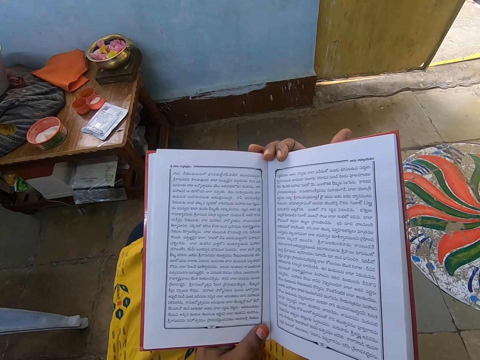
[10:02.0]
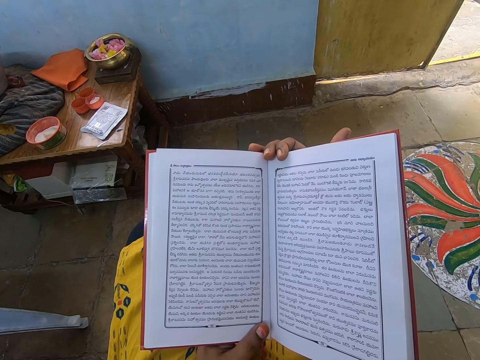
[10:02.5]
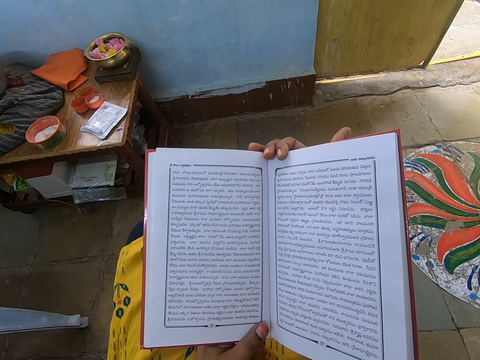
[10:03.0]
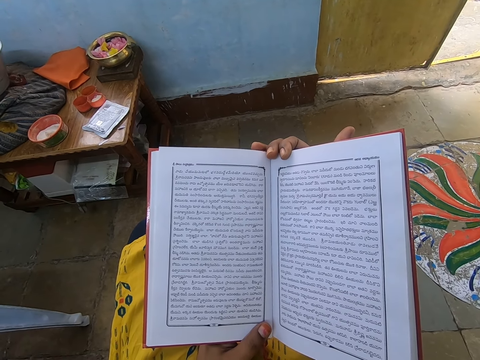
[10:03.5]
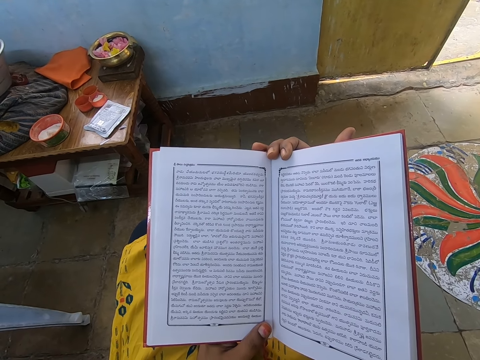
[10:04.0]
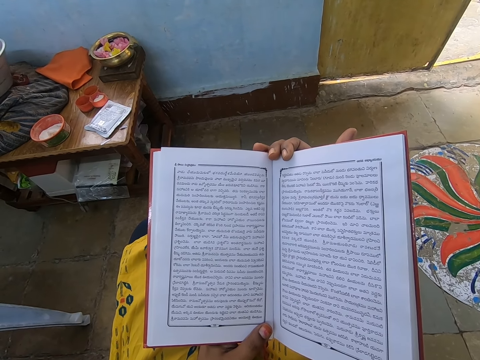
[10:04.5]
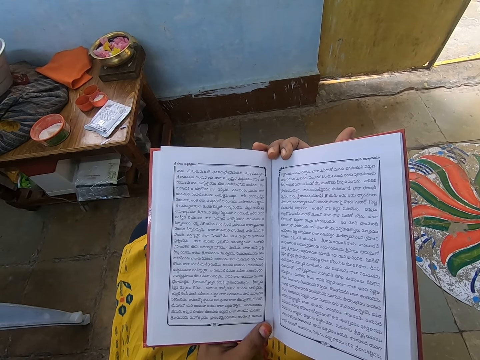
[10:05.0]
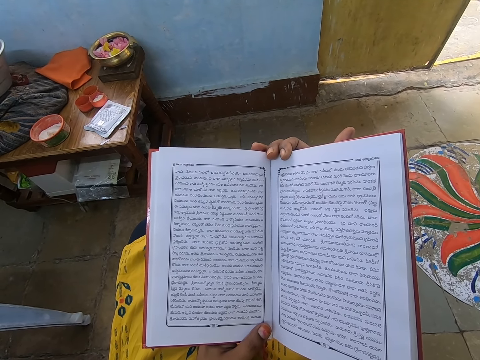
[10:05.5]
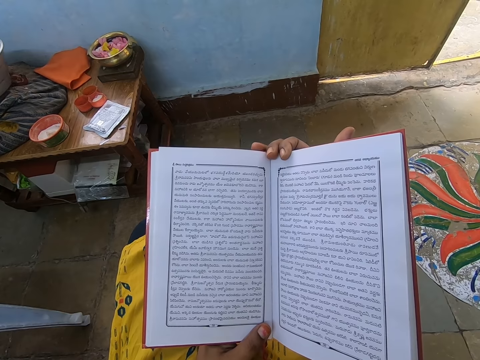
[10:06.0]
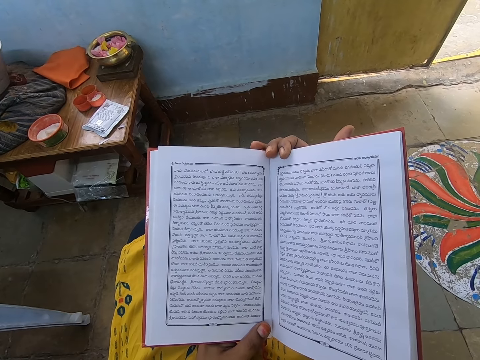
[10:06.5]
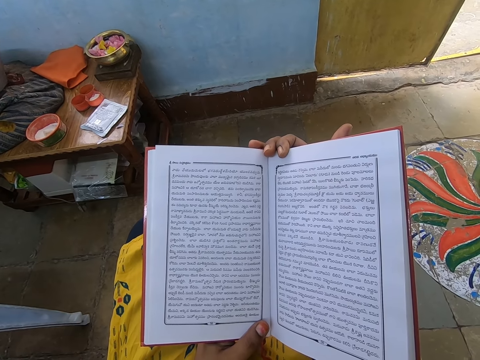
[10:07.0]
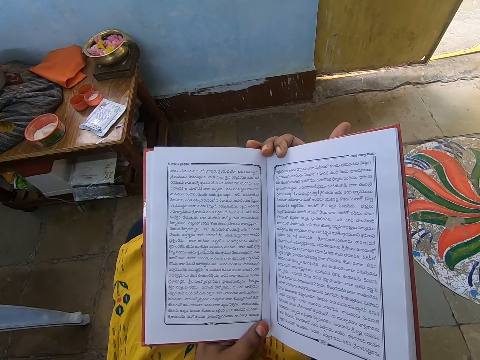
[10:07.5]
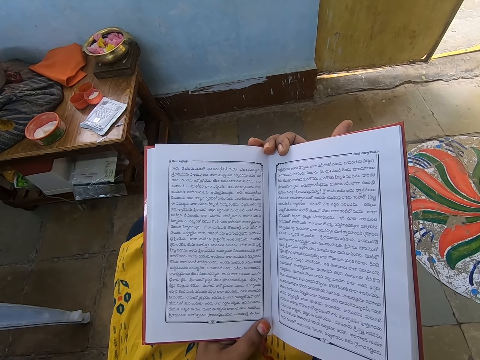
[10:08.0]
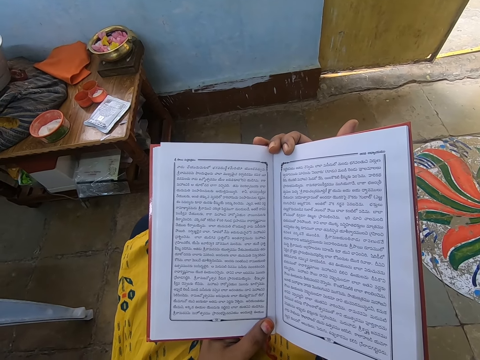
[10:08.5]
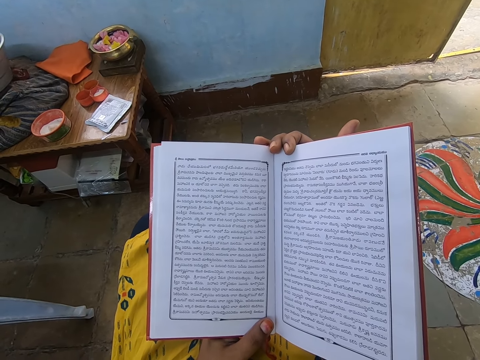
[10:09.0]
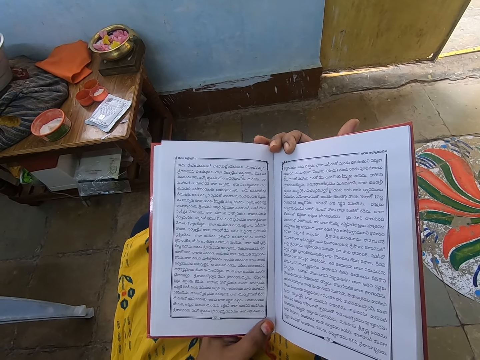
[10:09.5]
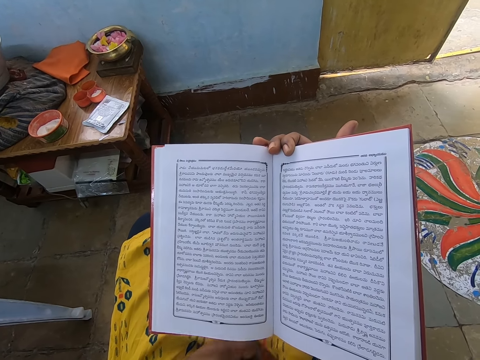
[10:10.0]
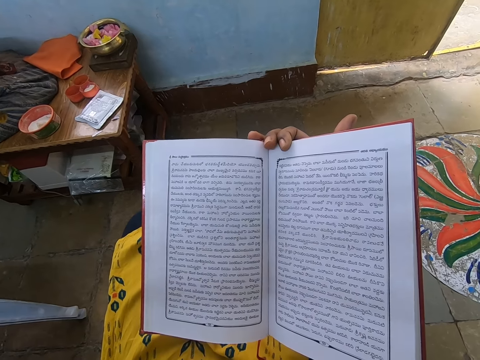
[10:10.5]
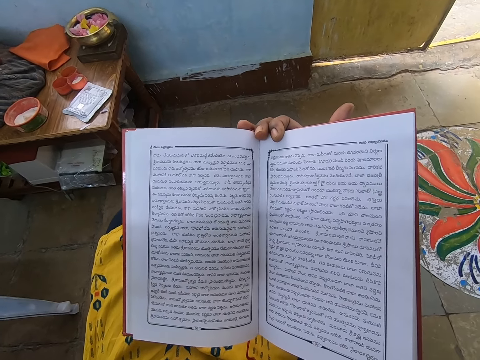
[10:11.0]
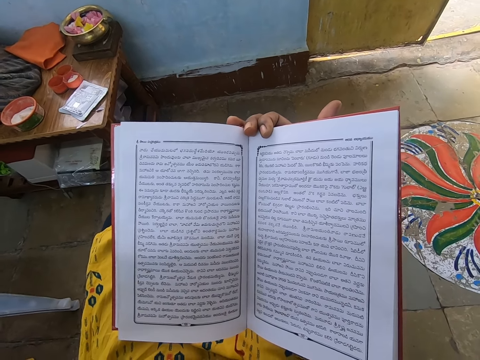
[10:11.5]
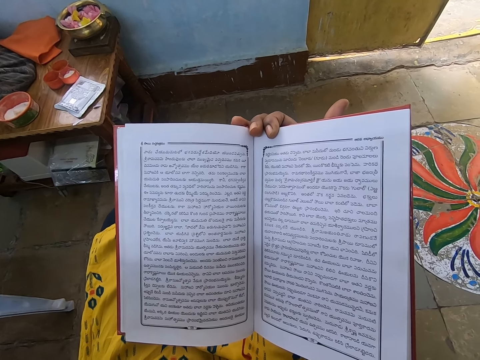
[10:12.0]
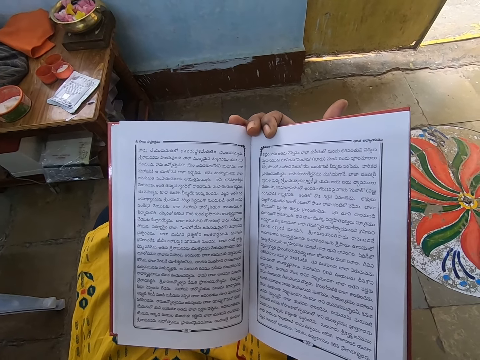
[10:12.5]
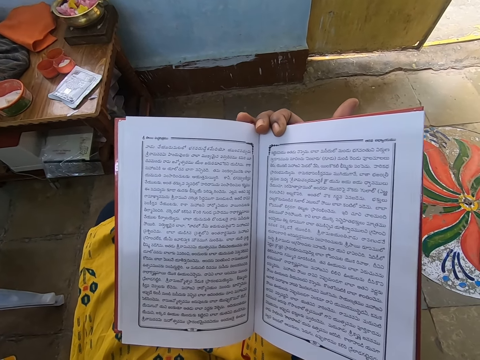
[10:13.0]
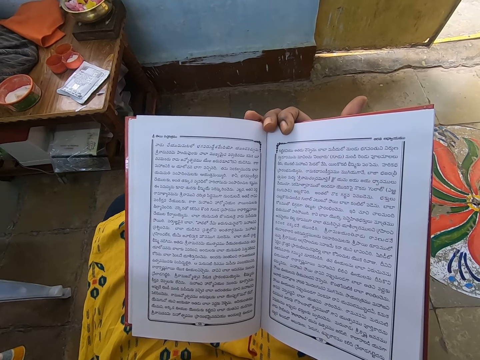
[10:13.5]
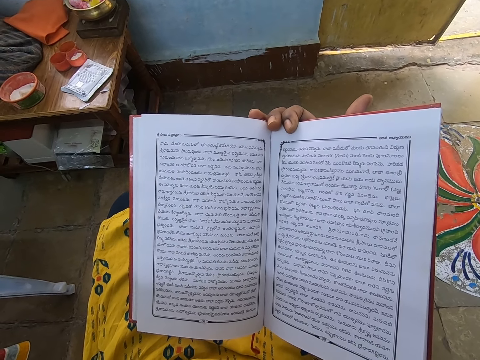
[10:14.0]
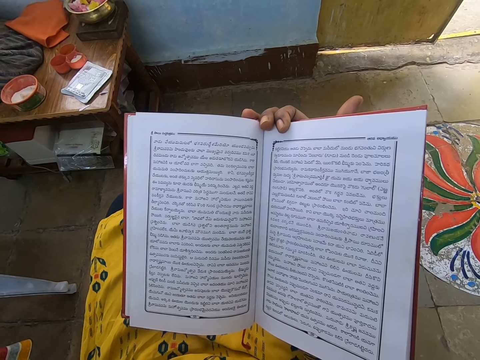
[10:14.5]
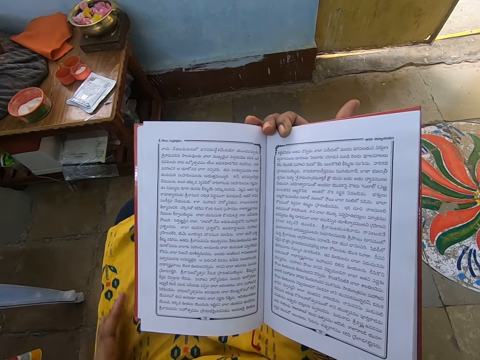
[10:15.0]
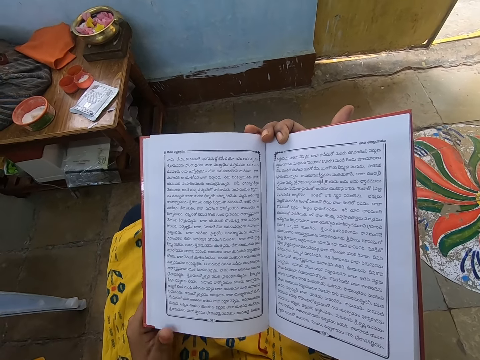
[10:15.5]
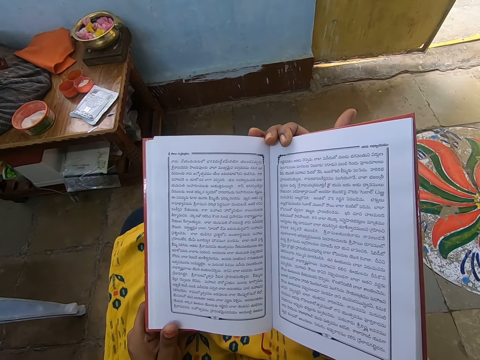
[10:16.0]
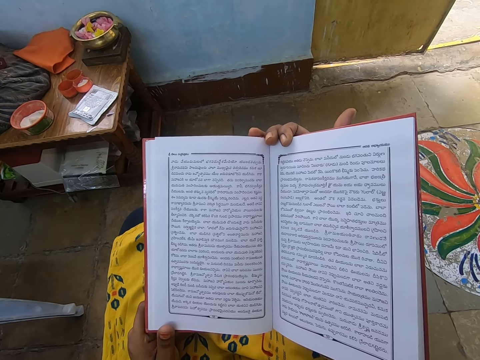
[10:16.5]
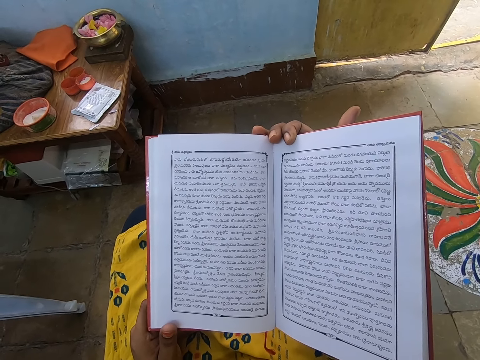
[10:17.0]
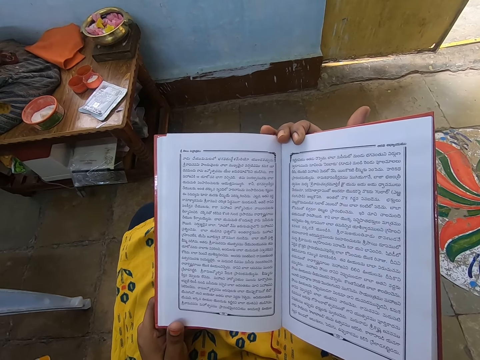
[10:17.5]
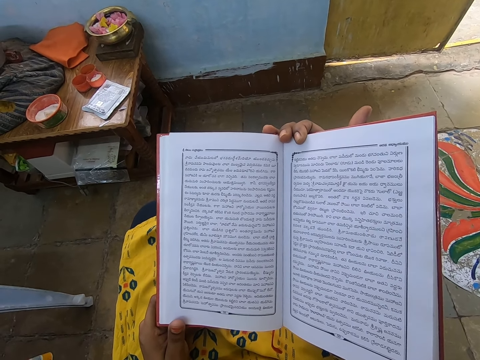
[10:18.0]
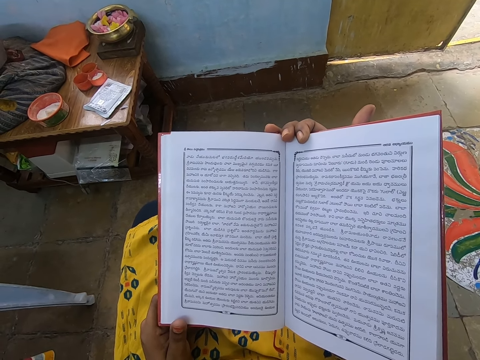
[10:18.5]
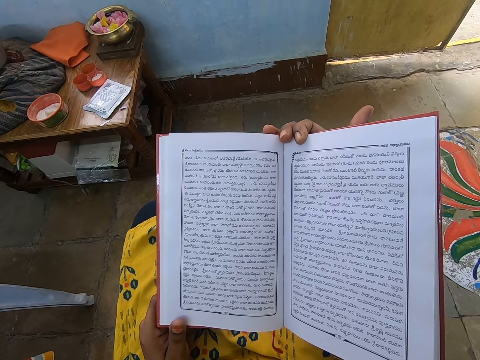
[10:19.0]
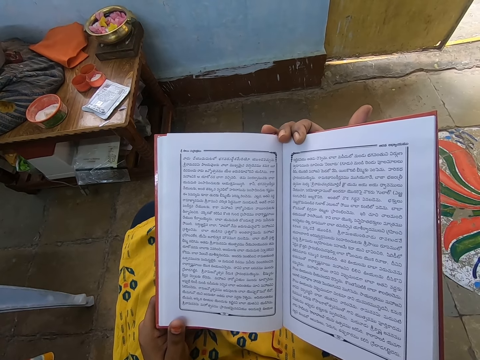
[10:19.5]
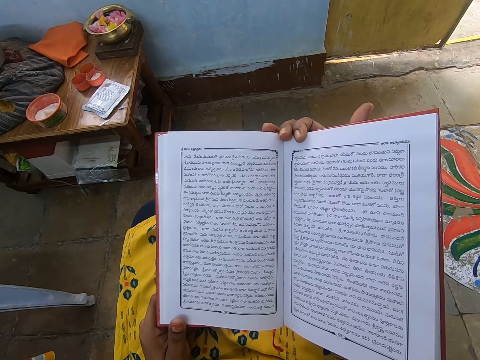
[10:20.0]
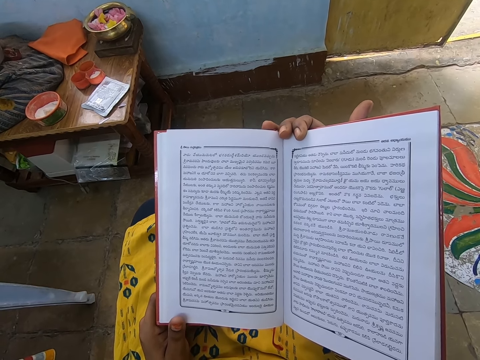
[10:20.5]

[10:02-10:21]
The camera wearer removes his hand from the book. He touches something. He rests his hand on the leg. He holds the book with two hands.

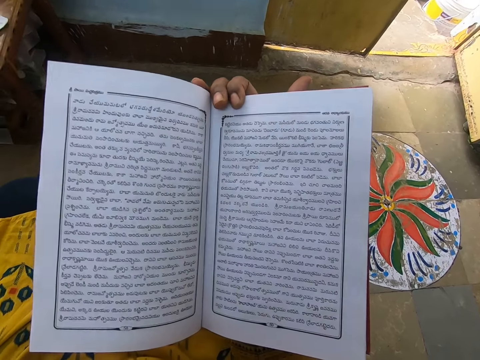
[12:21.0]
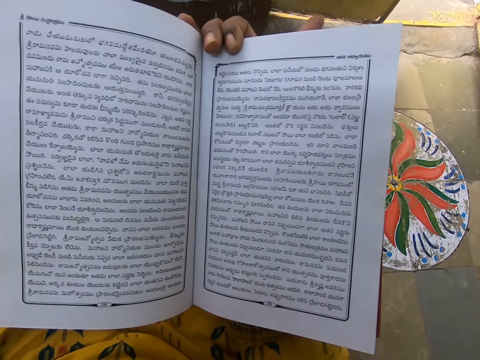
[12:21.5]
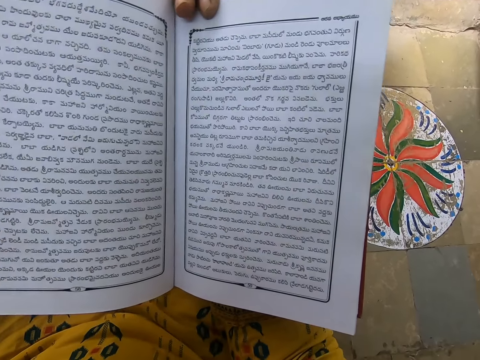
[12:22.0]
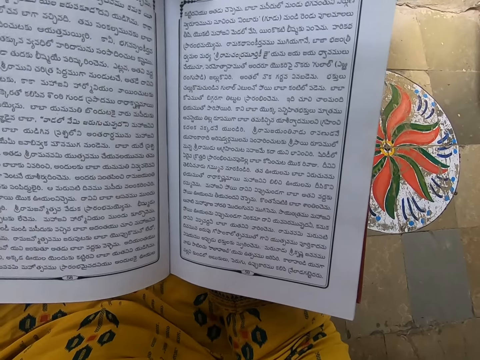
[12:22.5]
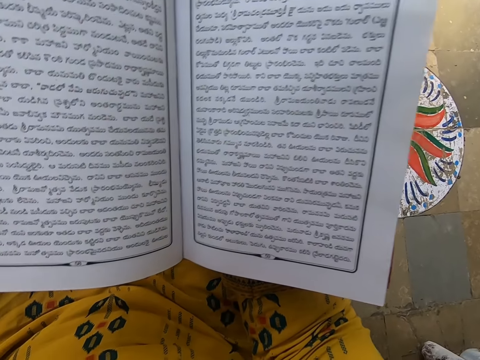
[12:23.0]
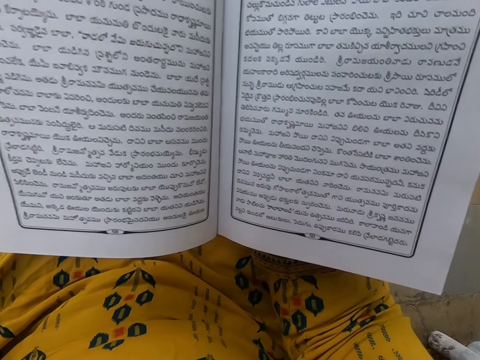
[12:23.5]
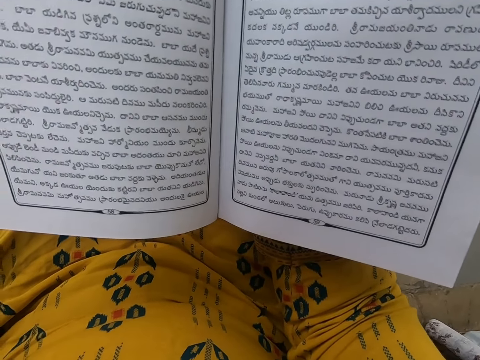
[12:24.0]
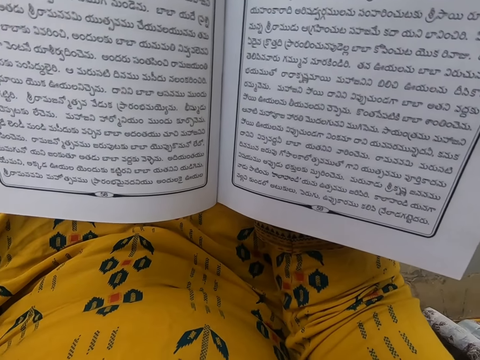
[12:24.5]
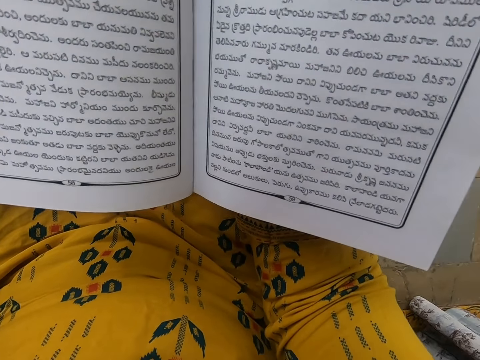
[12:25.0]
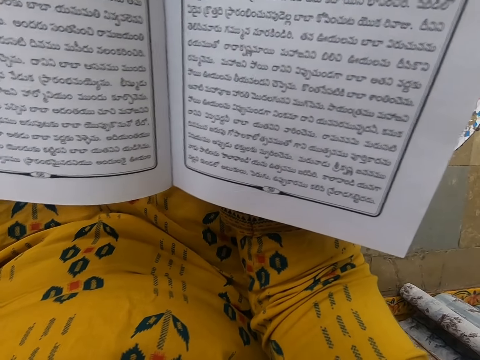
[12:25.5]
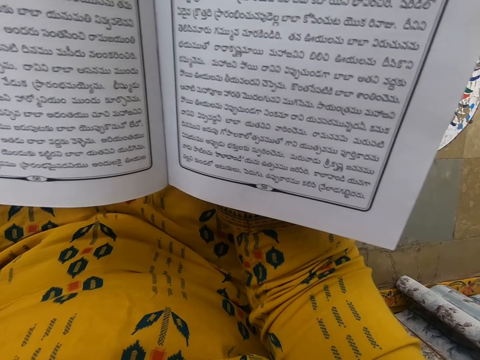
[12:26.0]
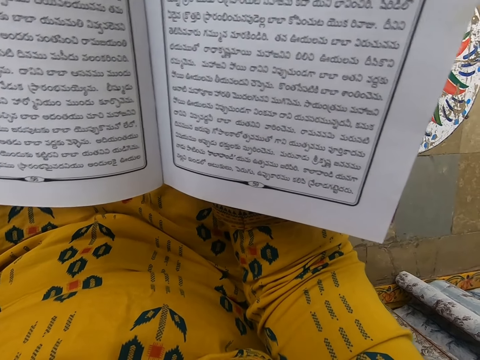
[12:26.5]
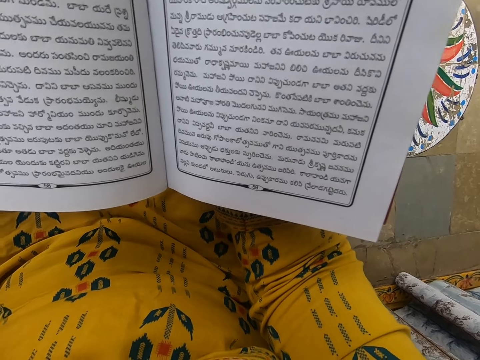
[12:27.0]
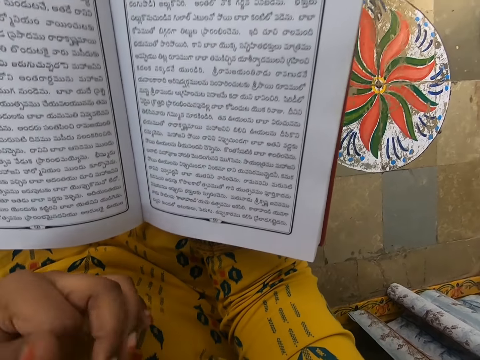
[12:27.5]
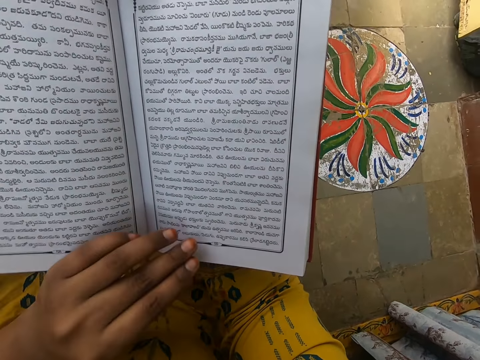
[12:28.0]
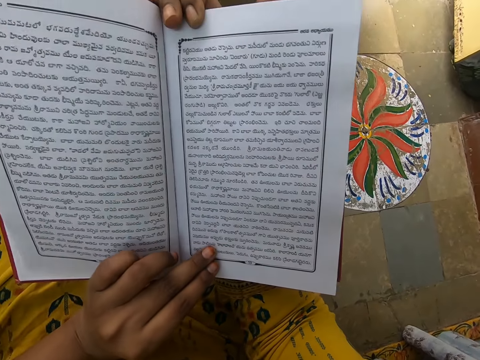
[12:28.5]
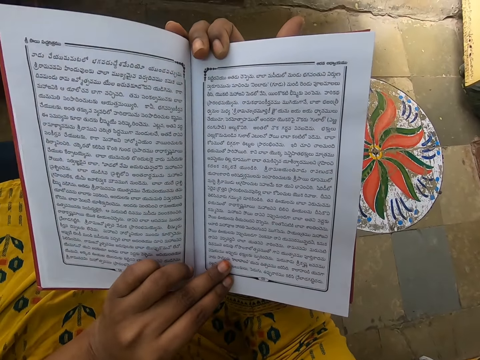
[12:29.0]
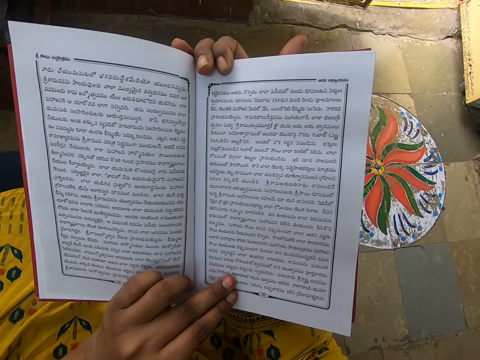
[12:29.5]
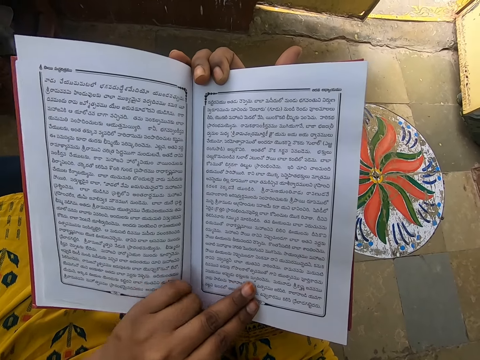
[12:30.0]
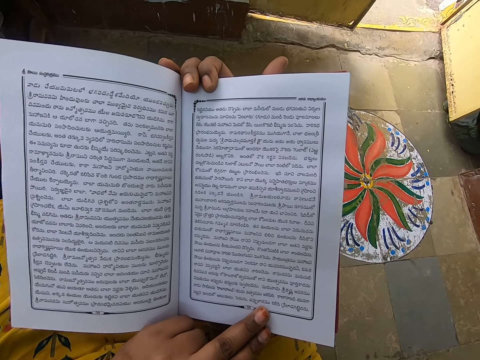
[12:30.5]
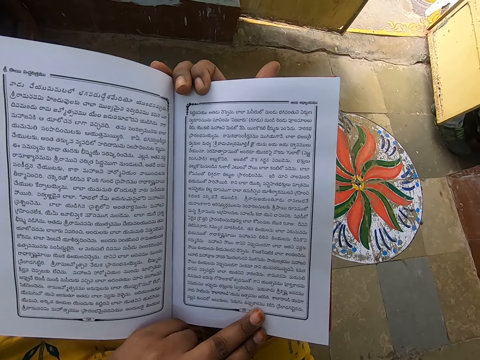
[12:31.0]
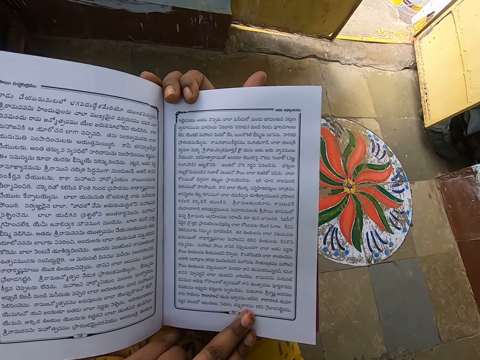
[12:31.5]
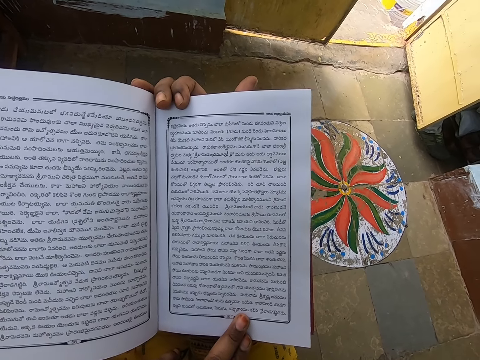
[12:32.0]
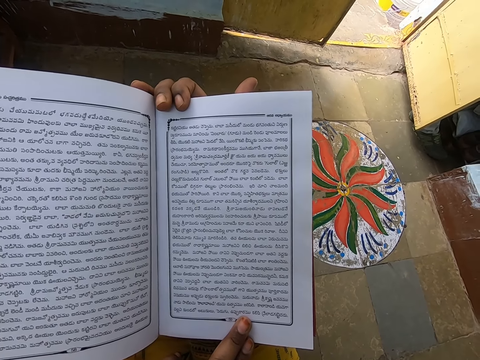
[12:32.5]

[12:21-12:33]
The camera wearer raises the book towards the eyes. They touch something. They read while pointing on the book sentence.
